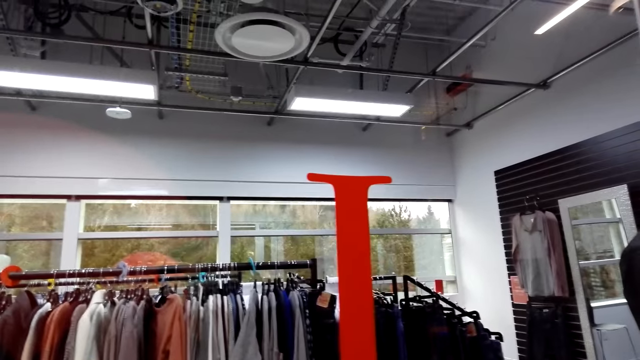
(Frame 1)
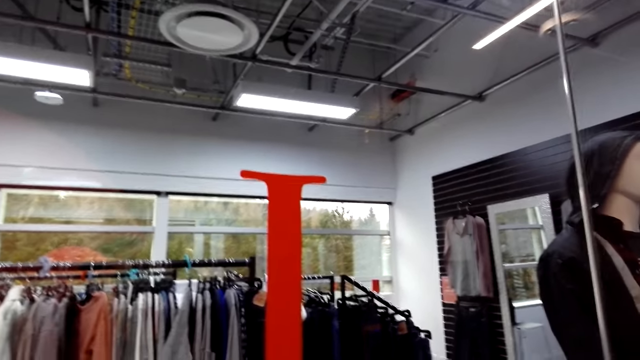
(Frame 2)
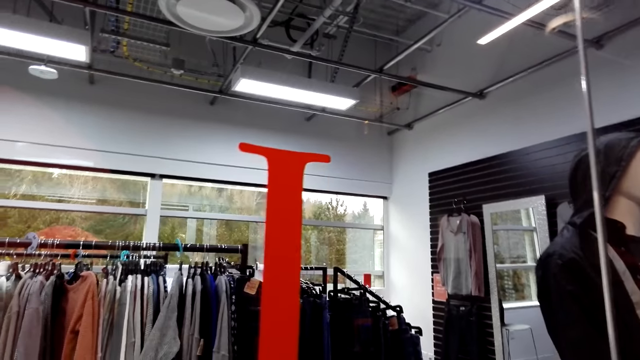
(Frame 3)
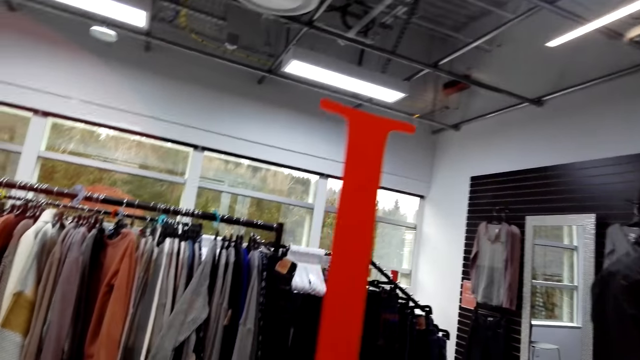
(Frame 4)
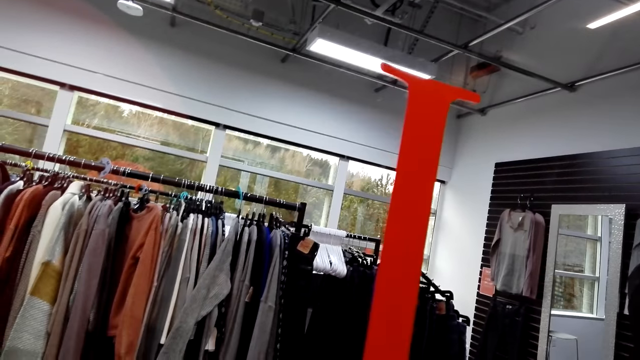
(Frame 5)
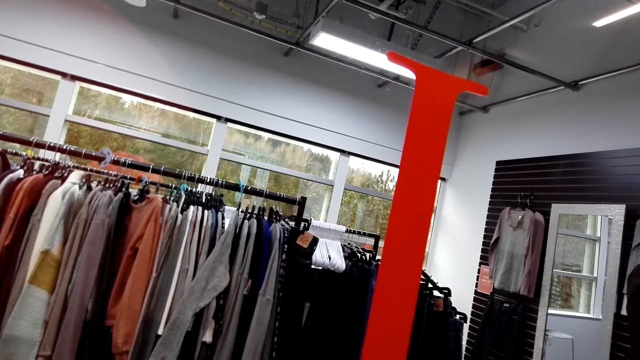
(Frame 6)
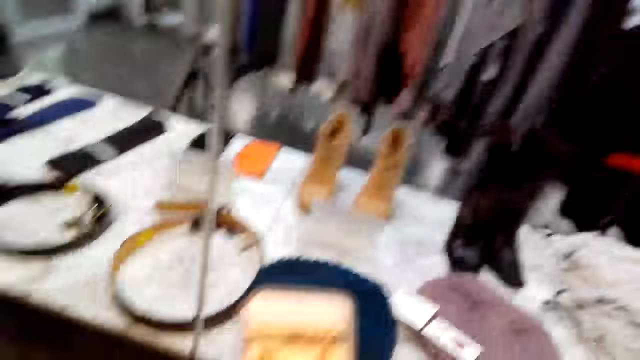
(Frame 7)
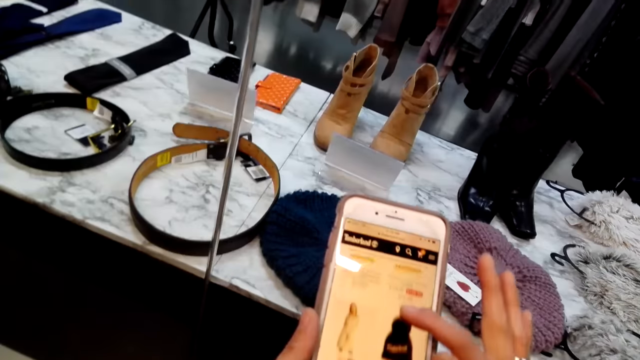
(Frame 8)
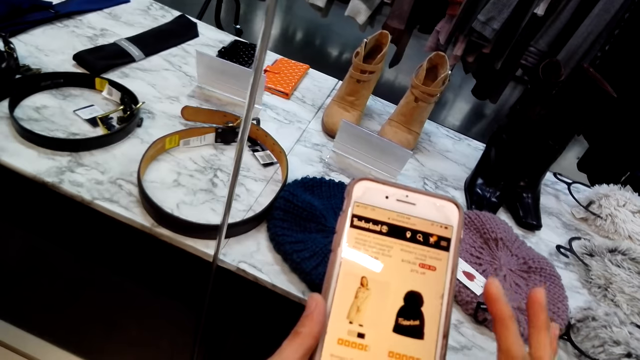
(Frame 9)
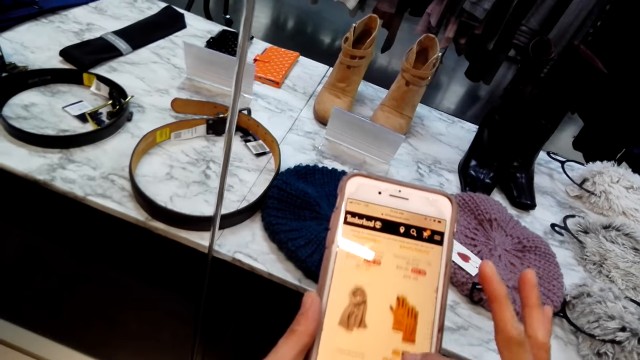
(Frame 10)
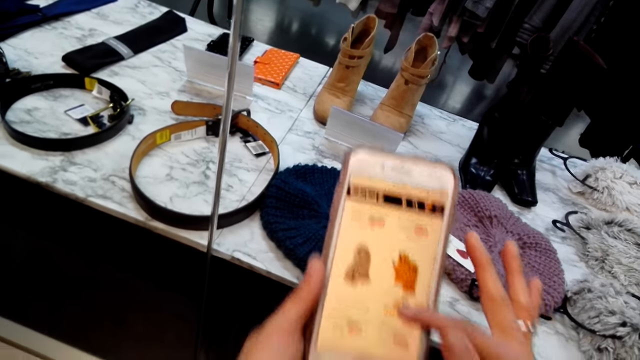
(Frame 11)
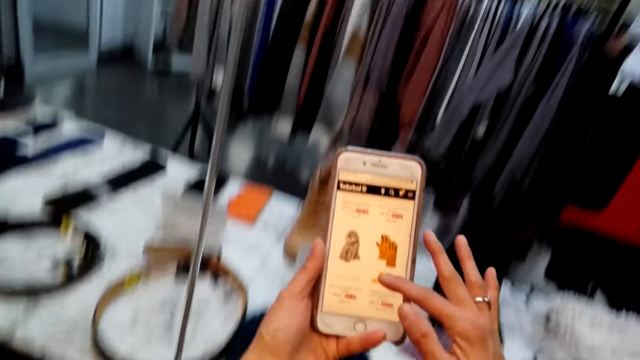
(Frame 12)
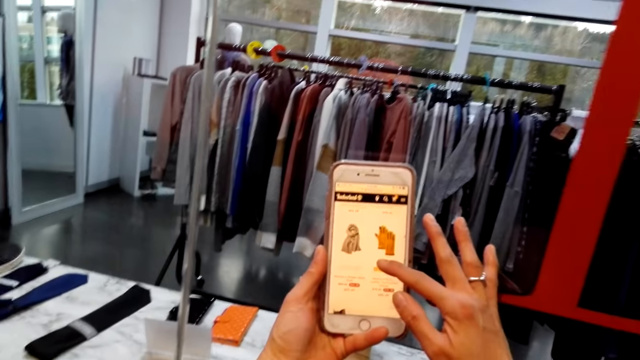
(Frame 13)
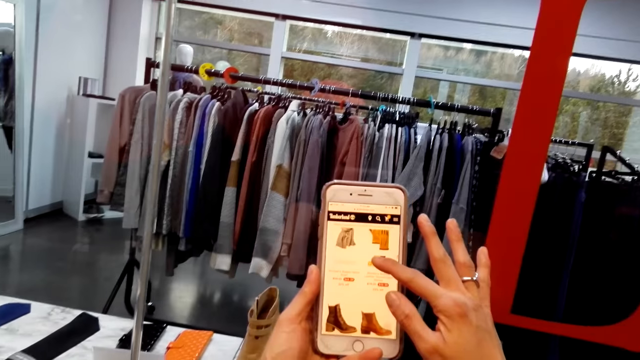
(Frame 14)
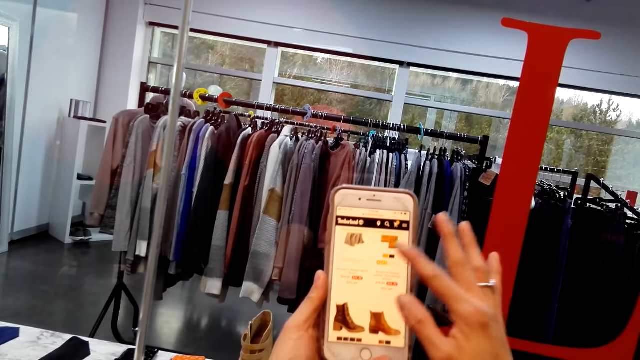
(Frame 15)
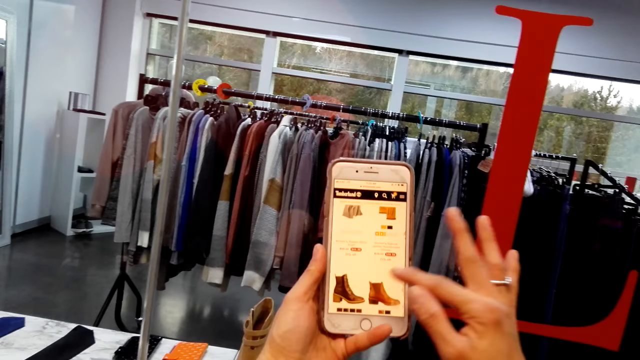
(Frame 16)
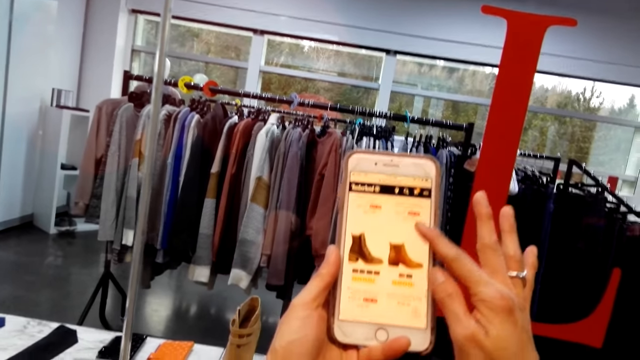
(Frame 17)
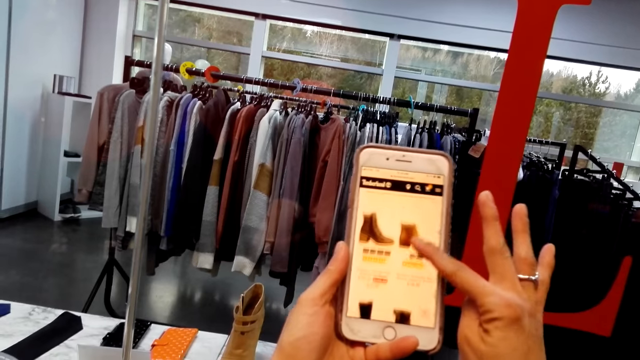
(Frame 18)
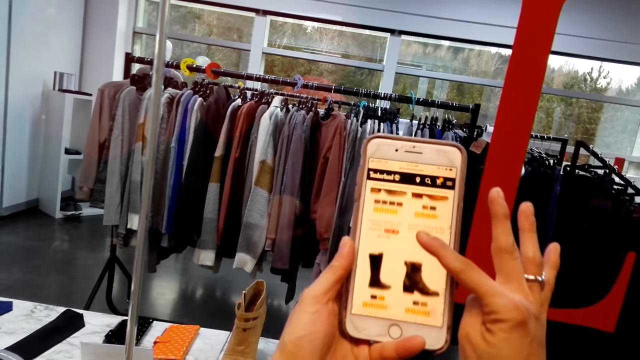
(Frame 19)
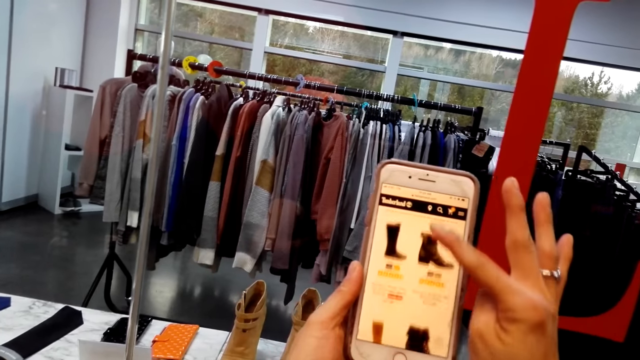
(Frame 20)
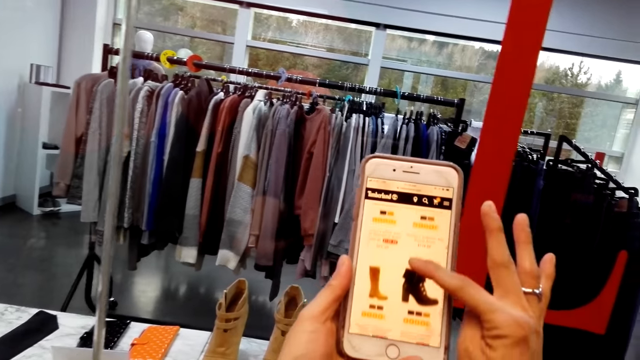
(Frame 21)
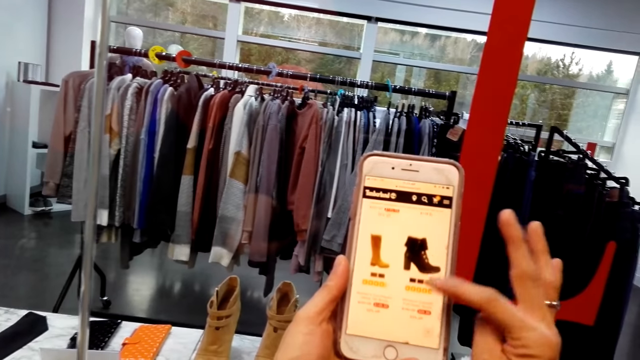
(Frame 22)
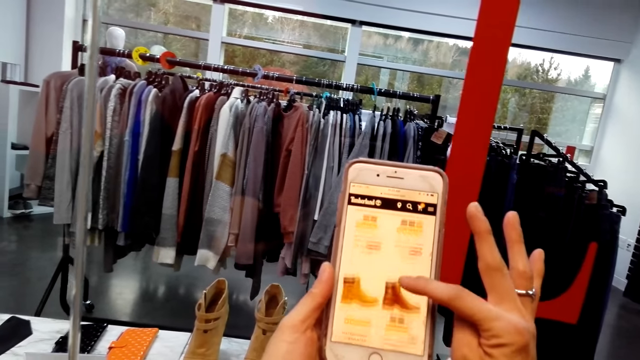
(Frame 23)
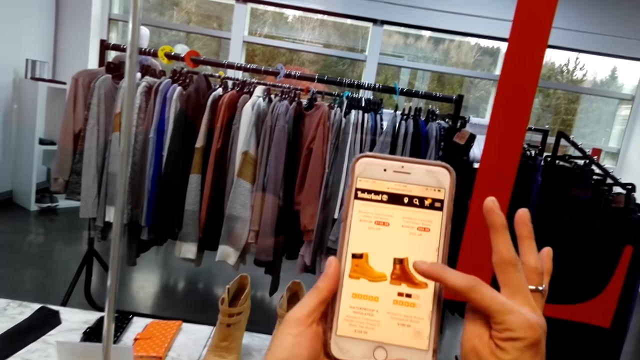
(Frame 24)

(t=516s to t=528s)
The camera wearer speaks. They use the phone and lift the phone.

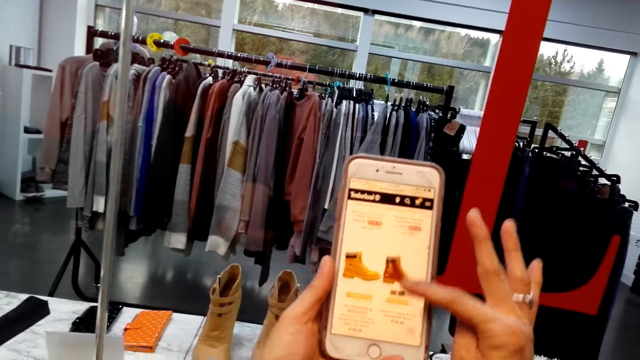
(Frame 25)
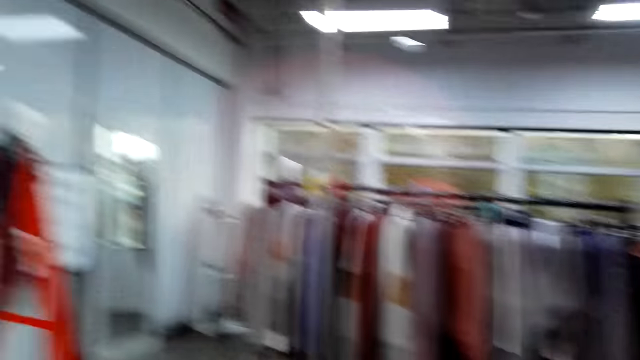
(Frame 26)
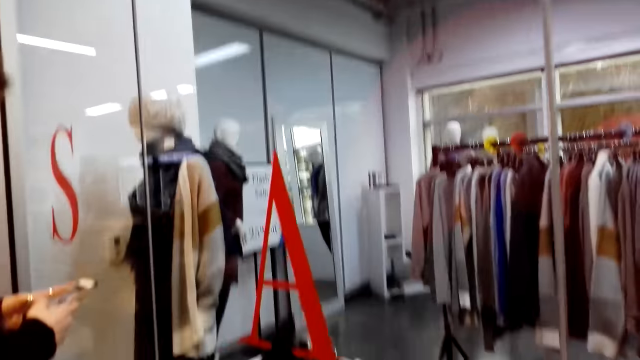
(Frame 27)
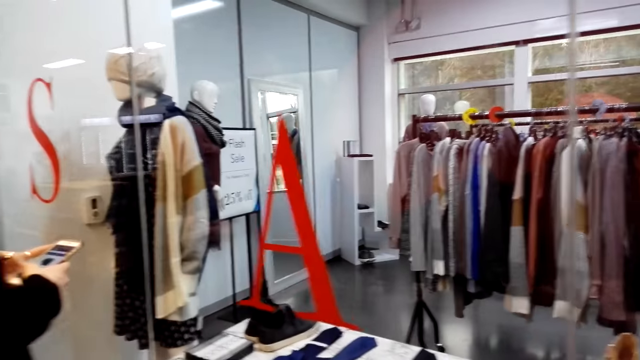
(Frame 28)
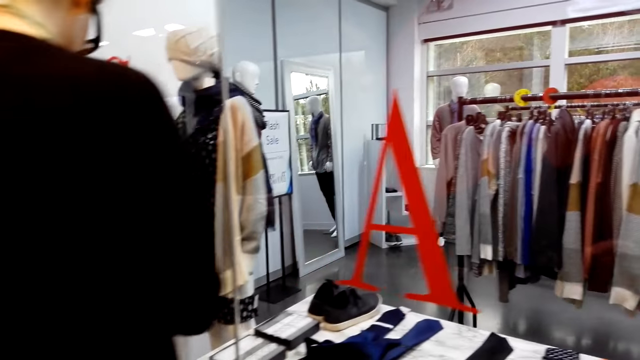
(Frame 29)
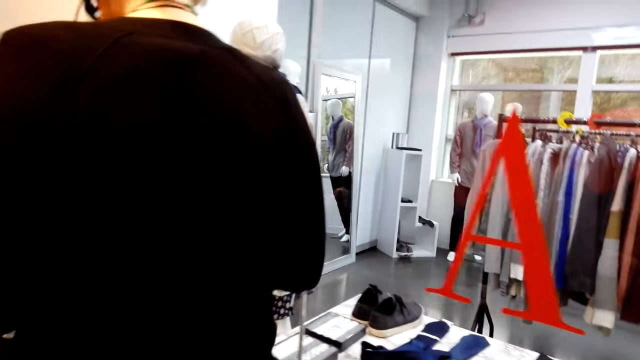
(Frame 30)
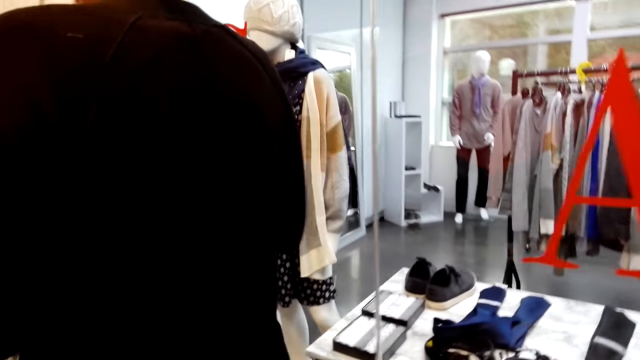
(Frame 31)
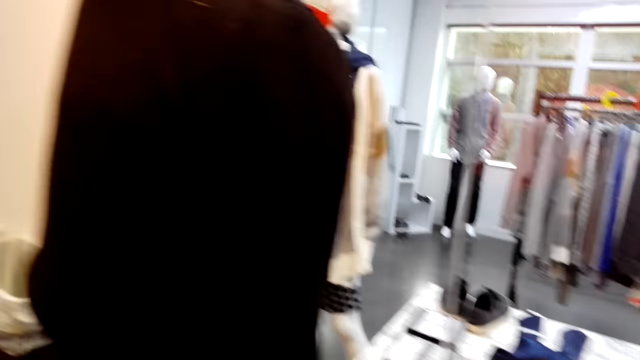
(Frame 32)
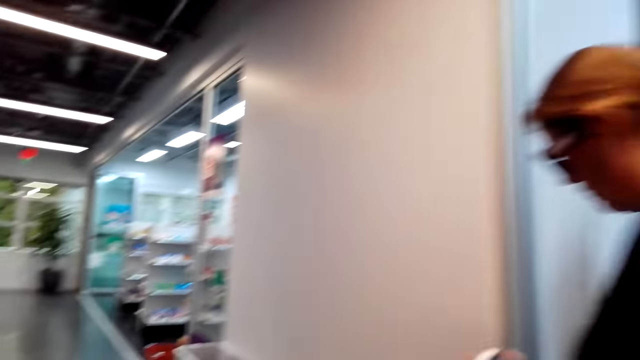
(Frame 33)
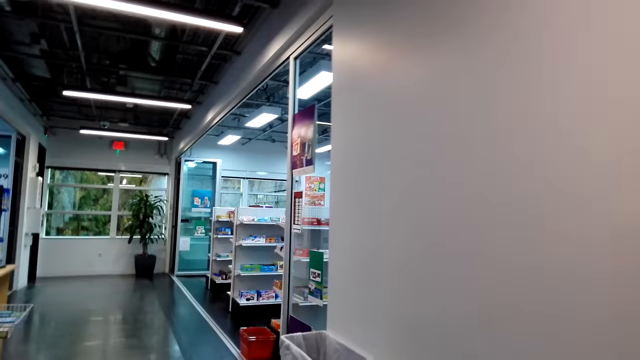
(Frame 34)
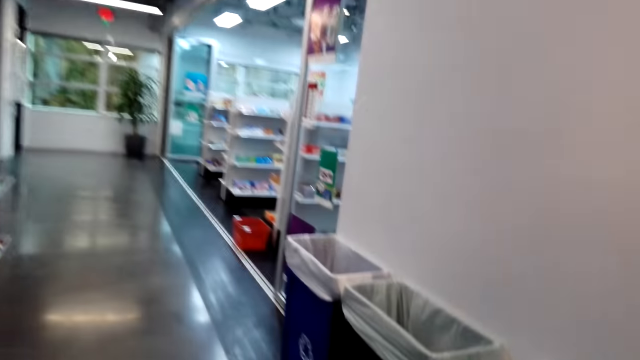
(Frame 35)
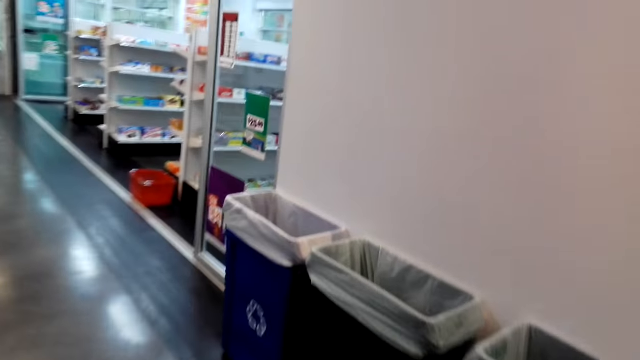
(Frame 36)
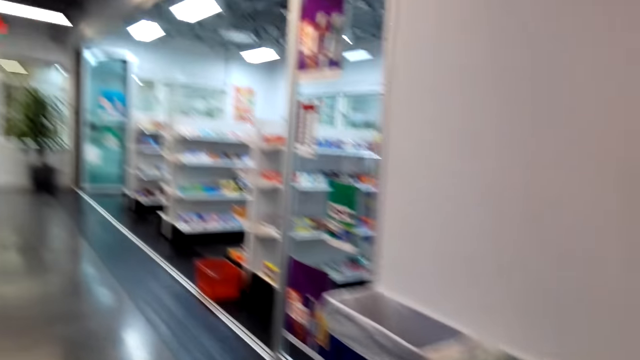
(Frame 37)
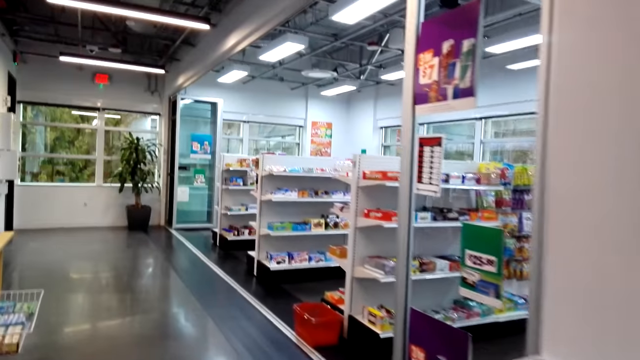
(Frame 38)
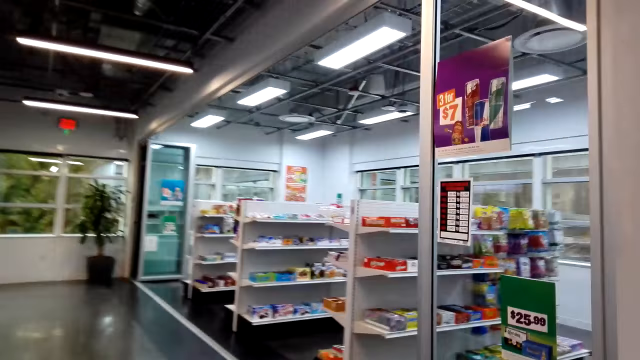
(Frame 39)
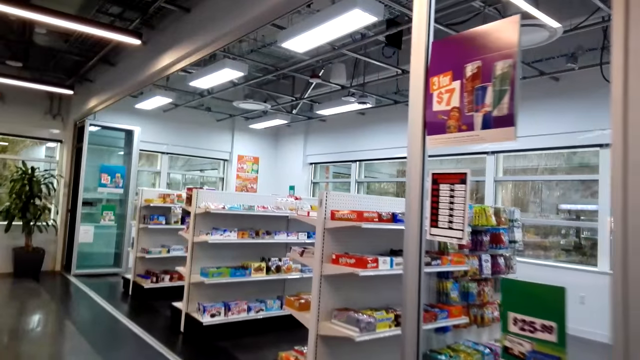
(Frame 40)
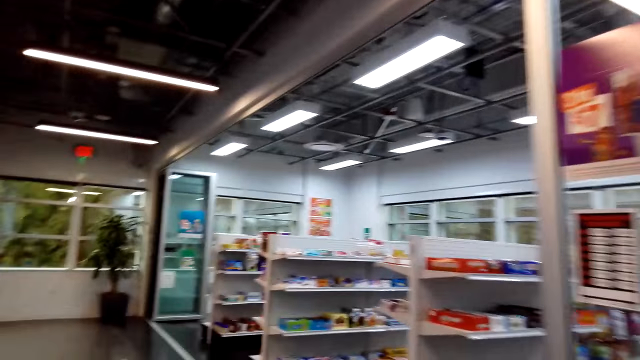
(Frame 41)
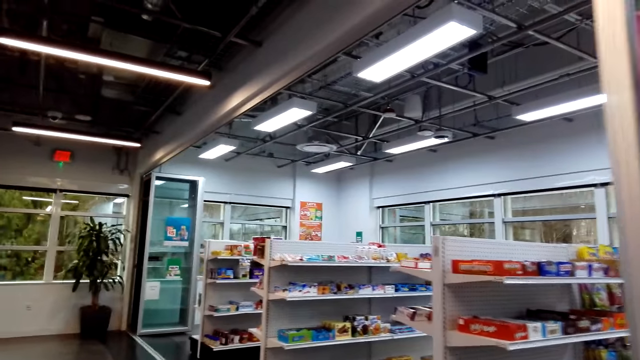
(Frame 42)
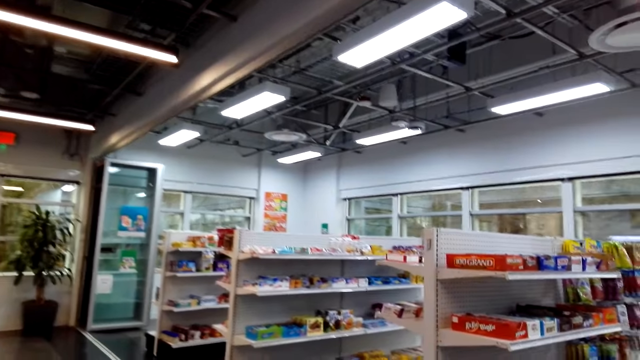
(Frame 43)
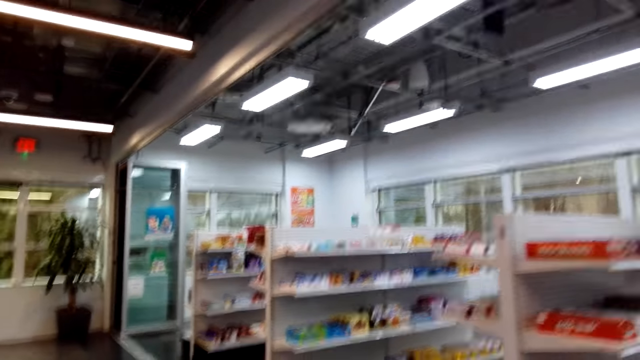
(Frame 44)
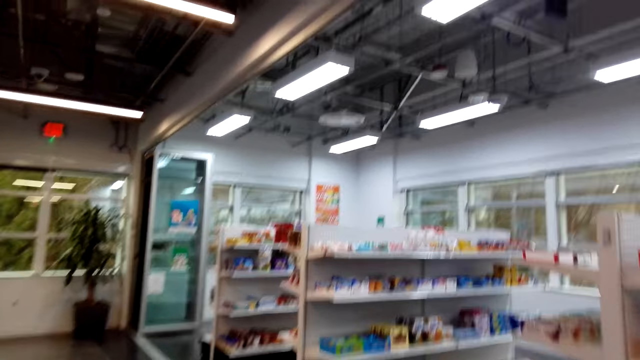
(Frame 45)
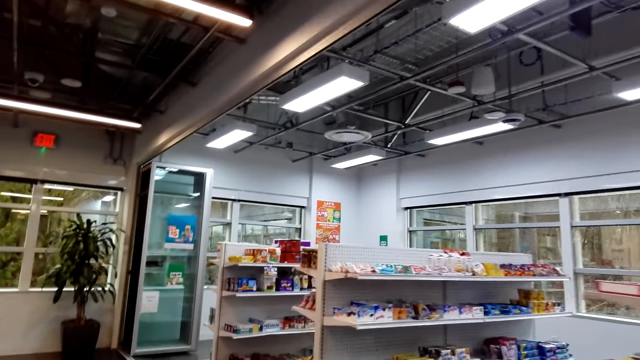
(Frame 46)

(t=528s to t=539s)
The camera wearer turns around. A woman moves around the shop. The woman walks forward. The camera wearer walks forward.
